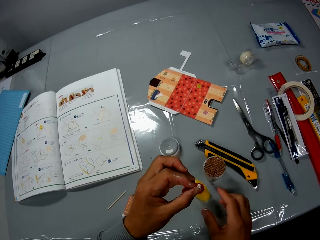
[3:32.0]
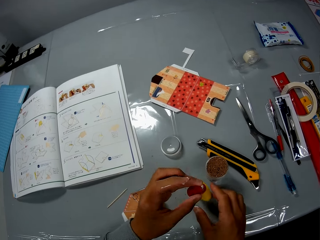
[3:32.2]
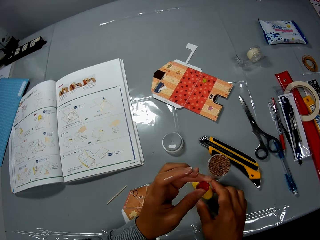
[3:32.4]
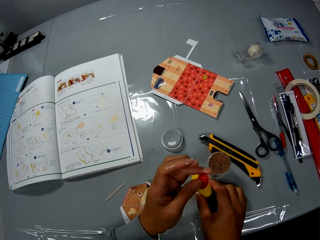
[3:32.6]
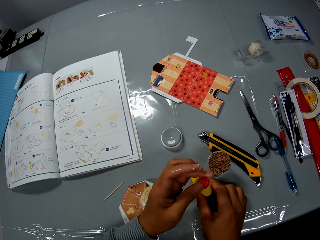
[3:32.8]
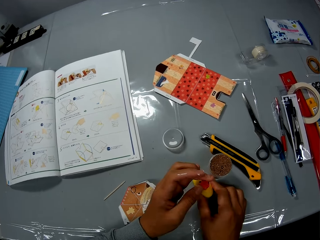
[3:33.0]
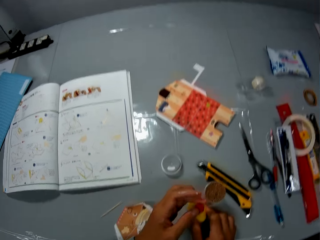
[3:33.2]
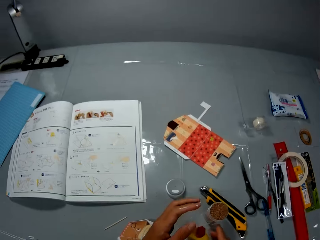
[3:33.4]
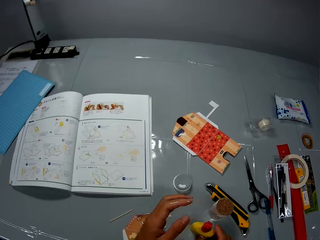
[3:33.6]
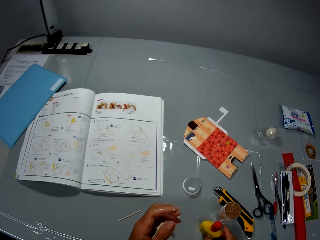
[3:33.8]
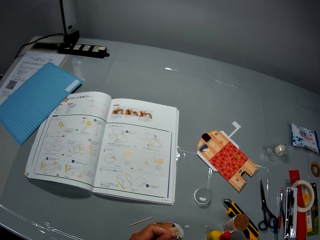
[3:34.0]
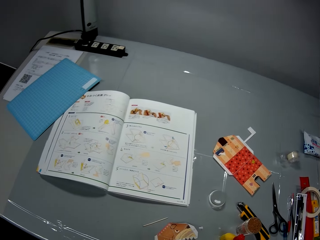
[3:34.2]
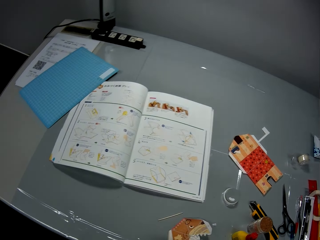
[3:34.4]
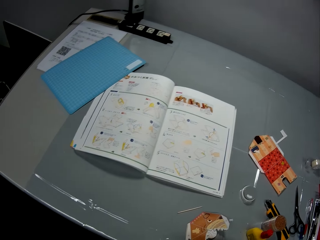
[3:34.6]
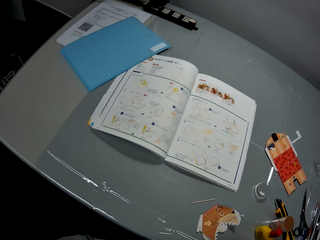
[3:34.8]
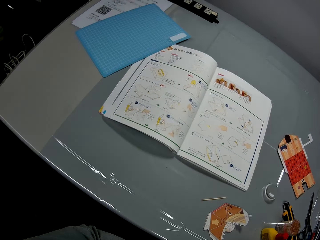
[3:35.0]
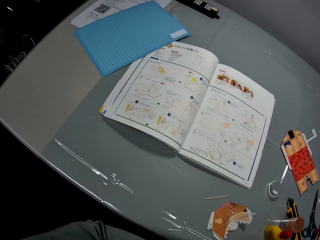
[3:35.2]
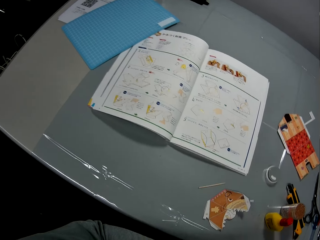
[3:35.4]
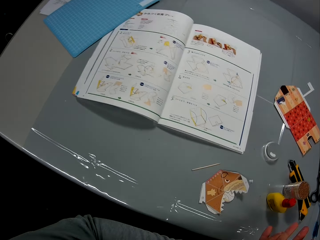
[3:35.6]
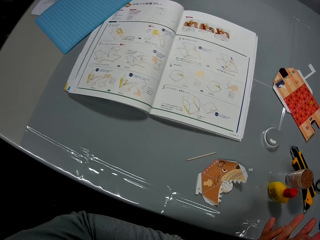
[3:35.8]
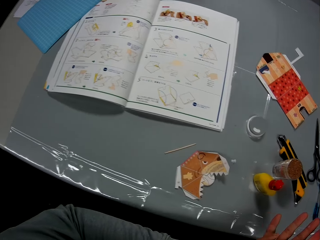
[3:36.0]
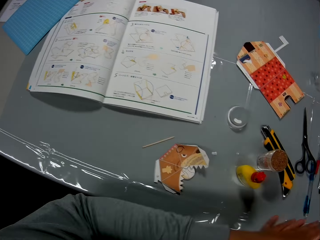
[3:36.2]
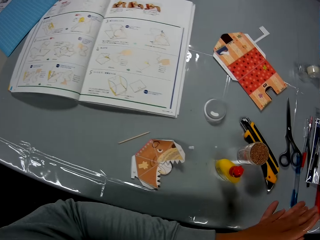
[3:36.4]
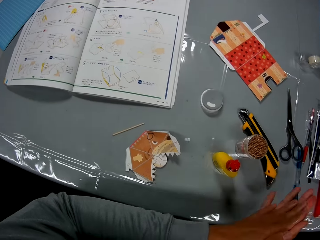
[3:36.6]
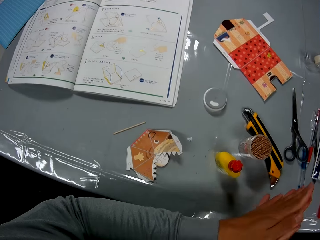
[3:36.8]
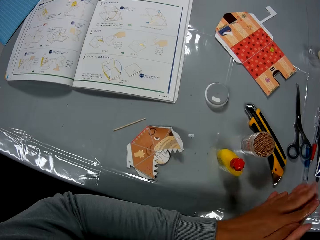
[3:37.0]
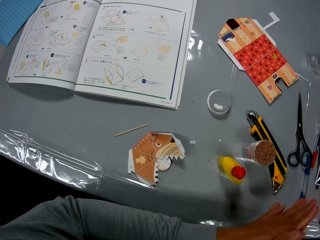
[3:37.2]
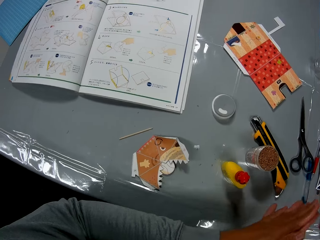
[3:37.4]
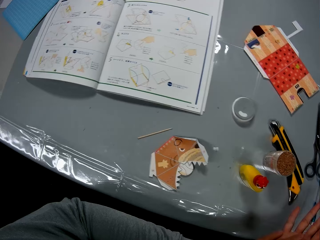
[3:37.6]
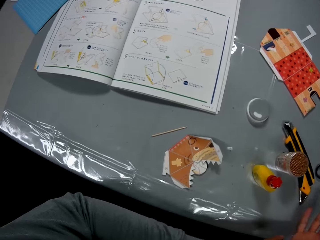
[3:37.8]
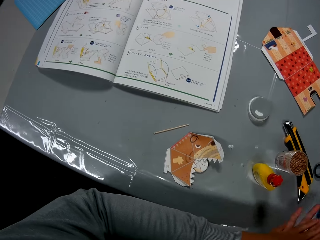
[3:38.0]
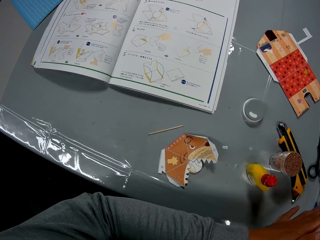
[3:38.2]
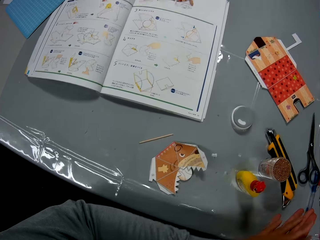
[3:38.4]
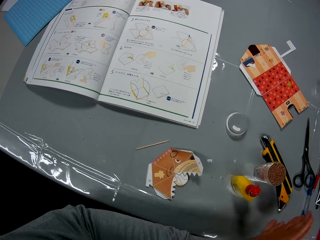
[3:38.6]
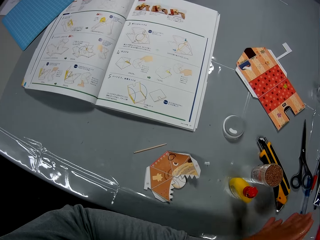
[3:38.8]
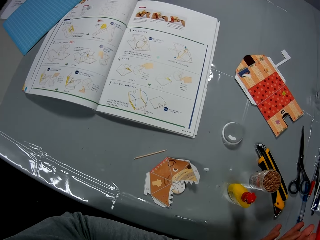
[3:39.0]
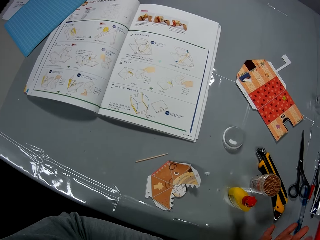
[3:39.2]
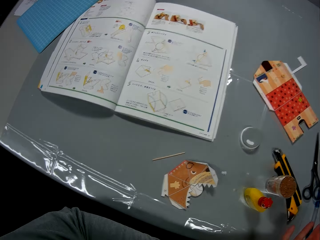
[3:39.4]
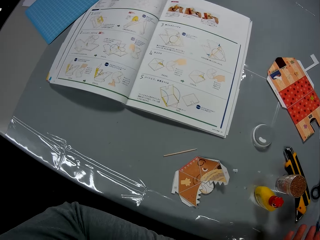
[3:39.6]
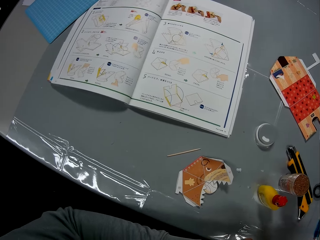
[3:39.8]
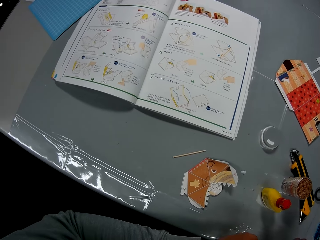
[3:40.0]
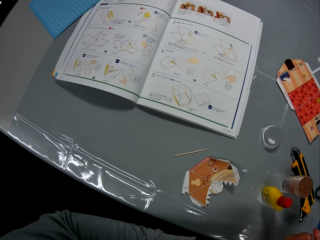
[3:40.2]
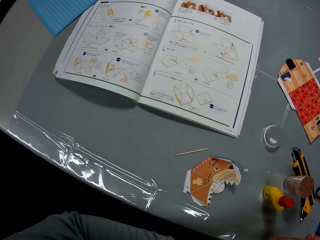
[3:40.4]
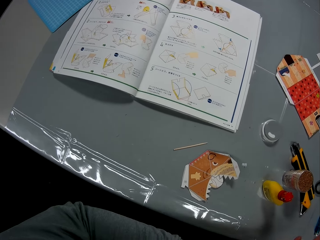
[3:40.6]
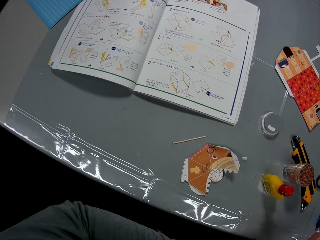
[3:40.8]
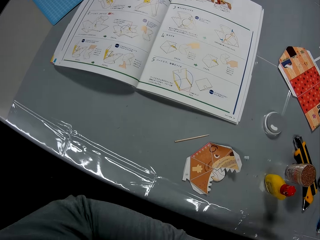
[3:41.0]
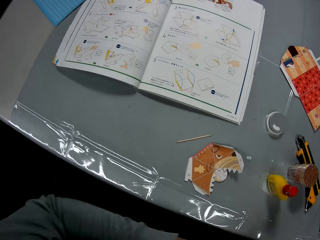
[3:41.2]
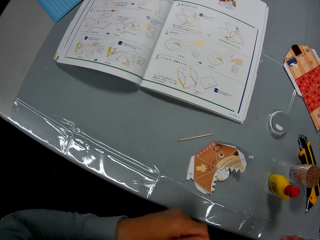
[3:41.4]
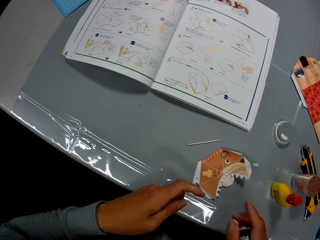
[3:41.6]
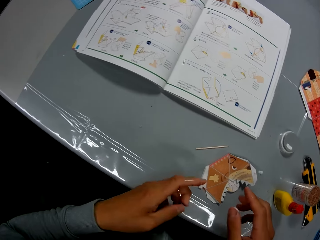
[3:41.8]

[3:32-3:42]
The camera wearer closes the glue container with the cover. He touches the glue container. He holds the glue container. He looks at the manual. He rubs his hands together.

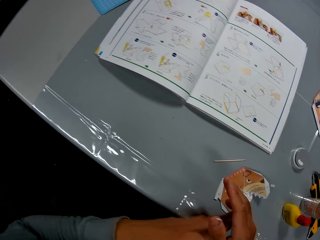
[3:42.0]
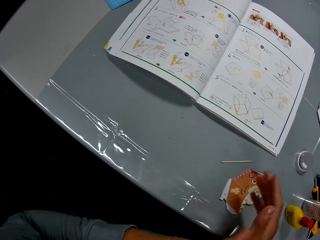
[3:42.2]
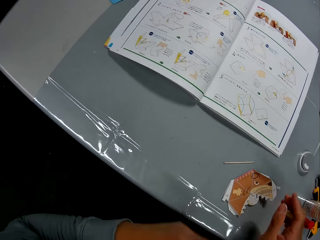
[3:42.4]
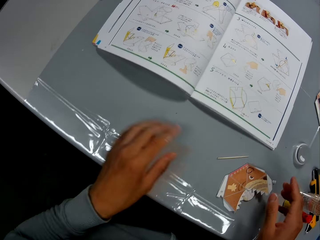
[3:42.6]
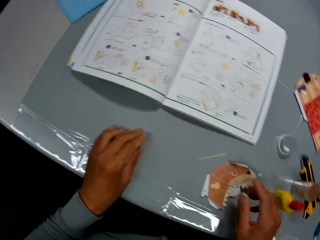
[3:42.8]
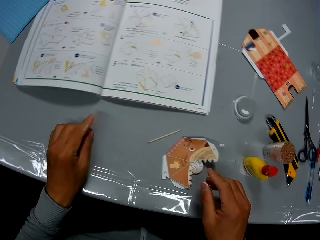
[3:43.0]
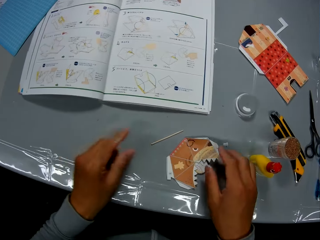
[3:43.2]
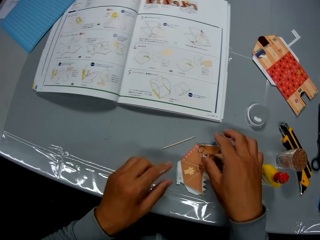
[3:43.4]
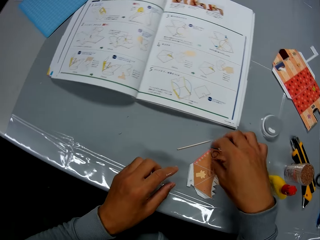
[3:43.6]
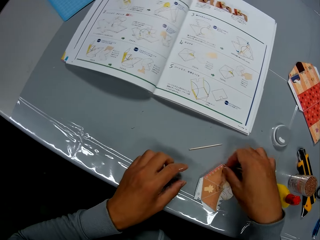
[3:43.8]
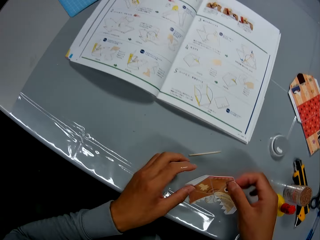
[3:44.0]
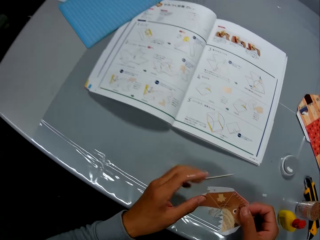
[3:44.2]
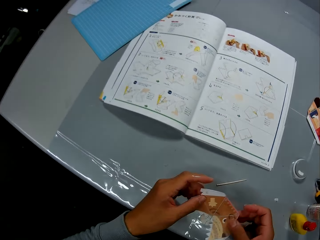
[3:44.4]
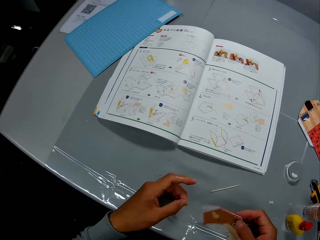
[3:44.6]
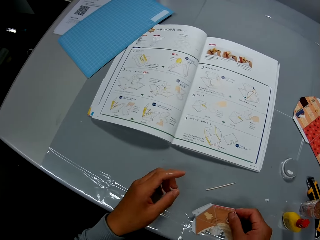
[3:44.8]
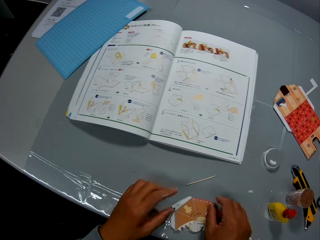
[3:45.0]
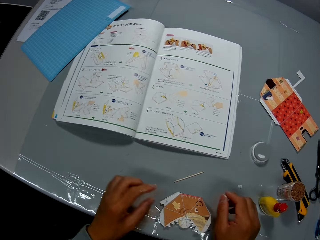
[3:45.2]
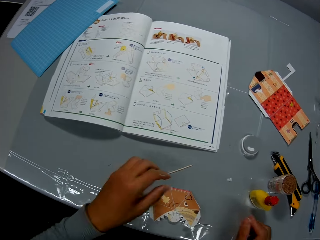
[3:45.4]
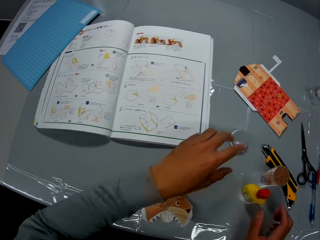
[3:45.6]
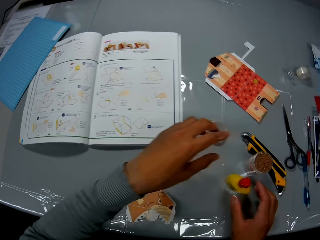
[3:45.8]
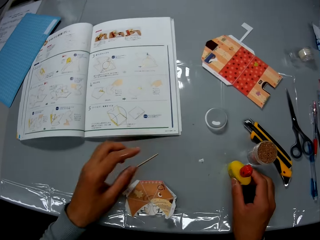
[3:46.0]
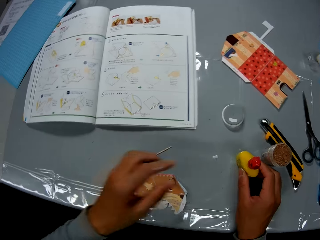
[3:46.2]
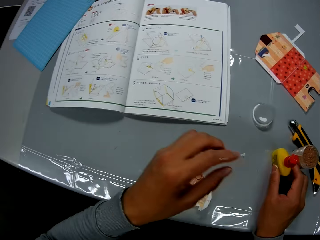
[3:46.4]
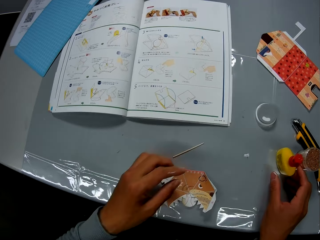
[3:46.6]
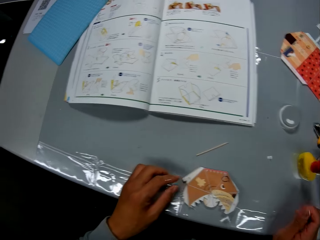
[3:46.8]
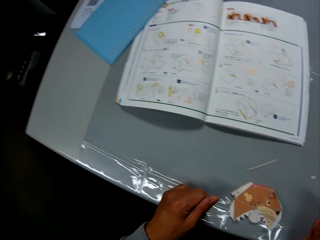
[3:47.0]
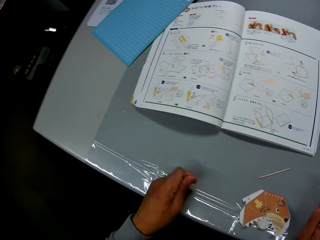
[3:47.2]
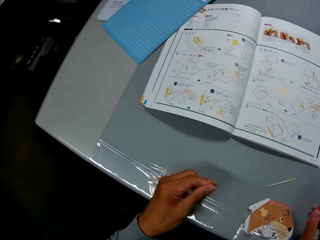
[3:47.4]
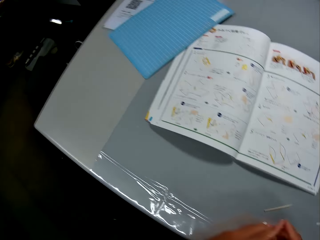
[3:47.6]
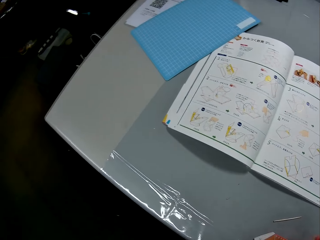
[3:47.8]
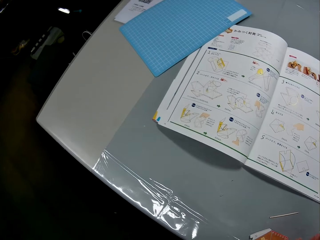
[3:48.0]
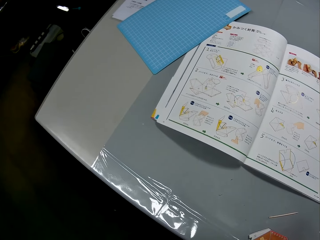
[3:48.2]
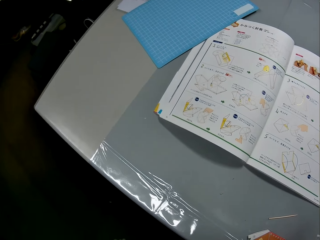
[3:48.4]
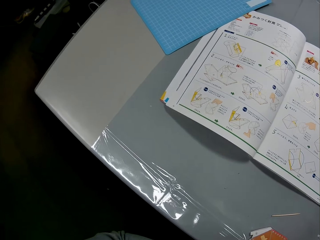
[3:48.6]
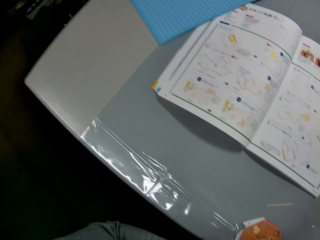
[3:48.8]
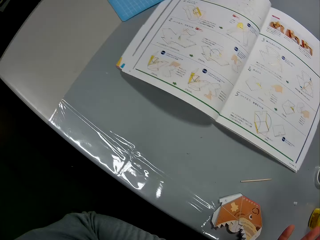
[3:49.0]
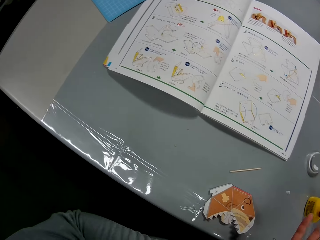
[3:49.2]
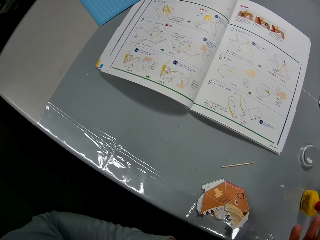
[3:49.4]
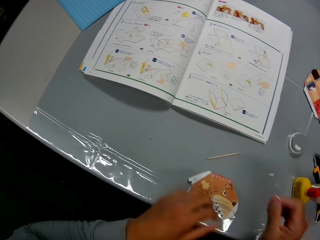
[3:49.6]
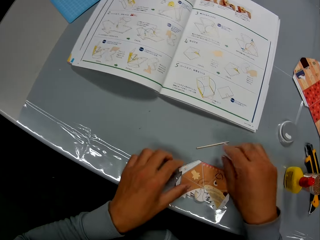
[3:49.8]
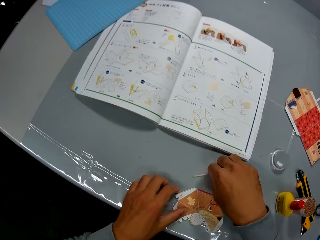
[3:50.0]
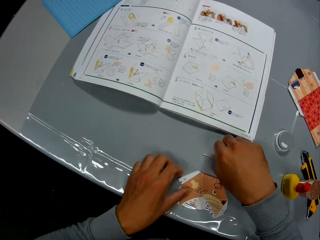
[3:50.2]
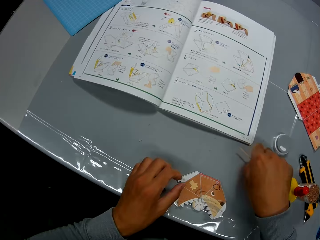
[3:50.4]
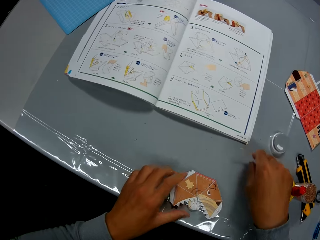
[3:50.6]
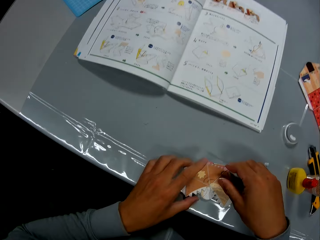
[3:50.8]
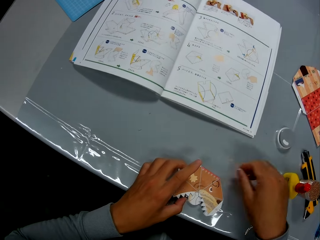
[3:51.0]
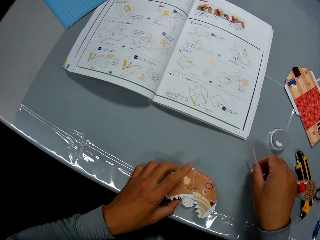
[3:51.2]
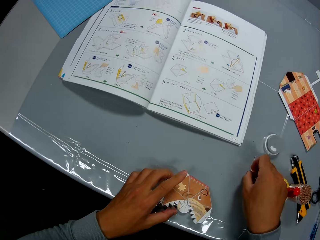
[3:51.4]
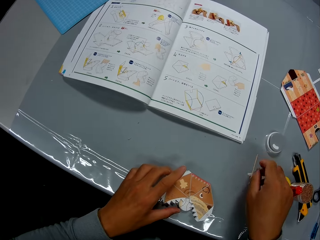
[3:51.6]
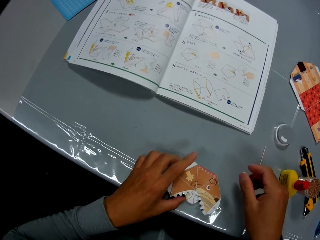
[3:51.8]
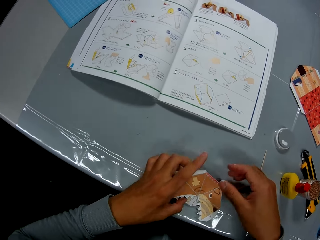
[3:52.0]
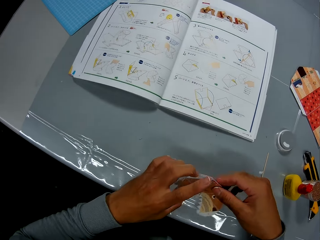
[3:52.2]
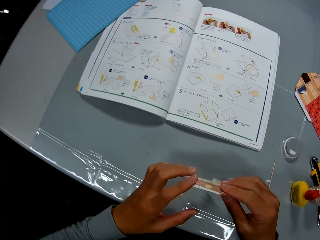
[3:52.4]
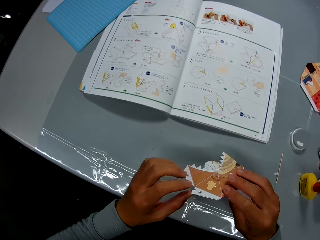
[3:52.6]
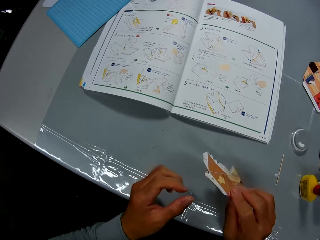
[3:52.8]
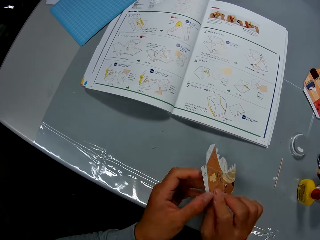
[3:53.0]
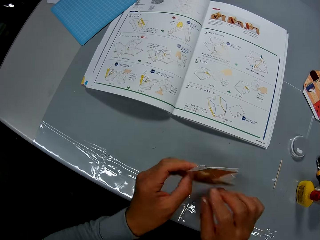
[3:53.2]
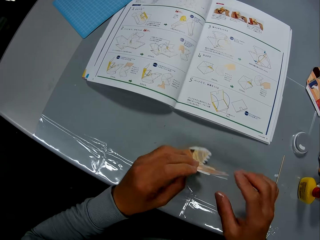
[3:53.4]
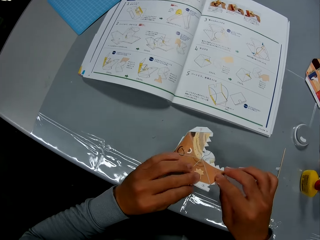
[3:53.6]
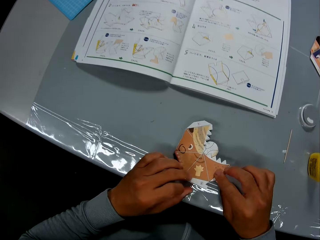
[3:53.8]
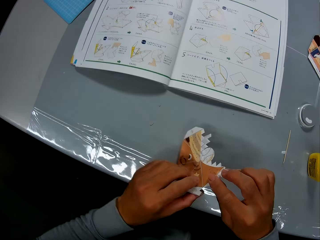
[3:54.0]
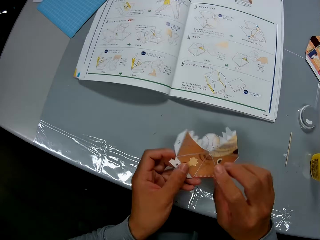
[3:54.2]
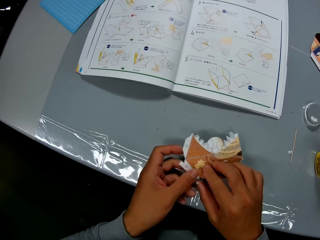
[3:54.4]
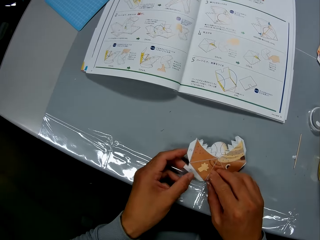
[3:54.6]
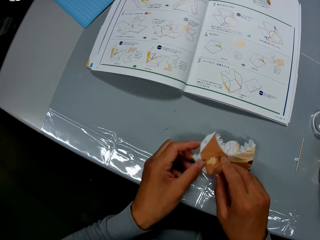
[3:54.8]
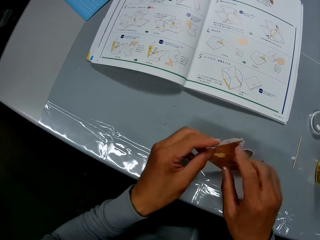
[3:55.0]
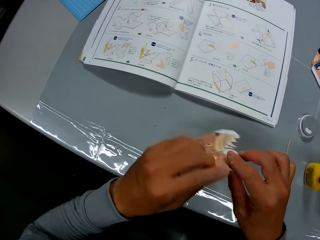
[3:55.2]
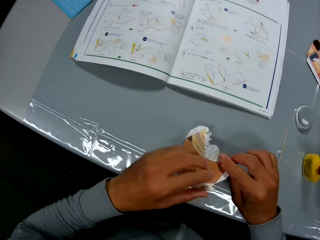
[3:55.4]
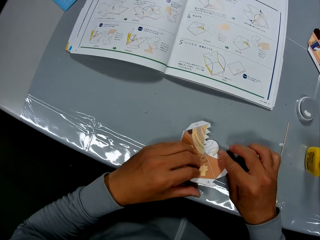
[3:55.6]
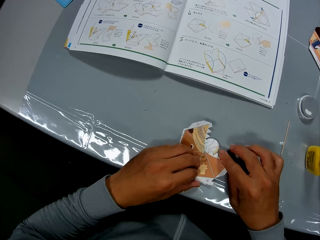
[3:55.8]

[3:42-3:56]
The camera wearer touches the table. He picks up the paper craft or paper model from the table. He examines the paper craft in his hands. He drops the paper craft on the table. He stretches his left hand towards the cover of a toothpick container. He adjusts the glue container on the table. He looks at the manual. He rubs his hands together. He picks up something. He adjusts a toothpick on the table. He touches the paper model and moves the paper model. He drops the toothpick on the table. He picks up the paper craft from the table. He continues to craft with the paper craft. He touches the paper model, turns the paper model, passes the paper model to the left hand and puts the paper model on the table. He lifts the paper model, puts the paper model on the table, turns the paper model, lifts the paper model and turns the paper model.
